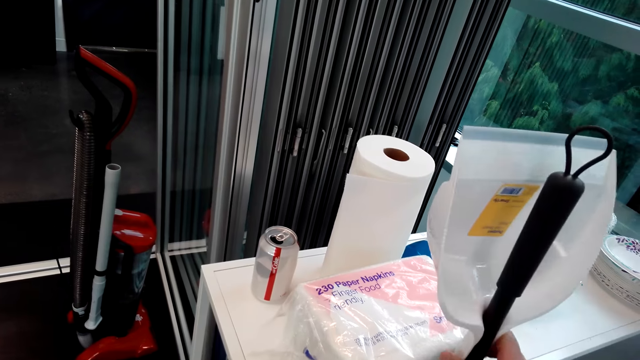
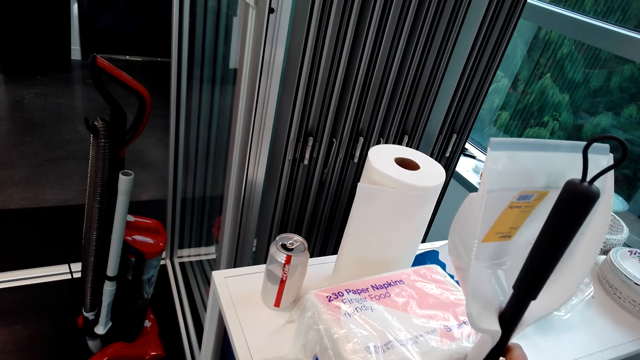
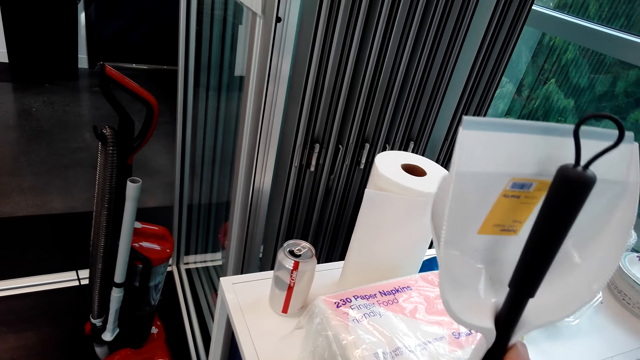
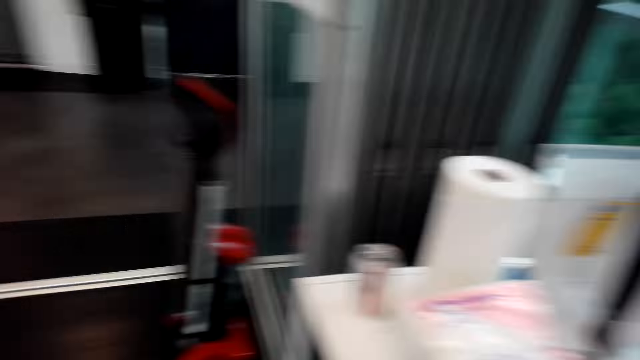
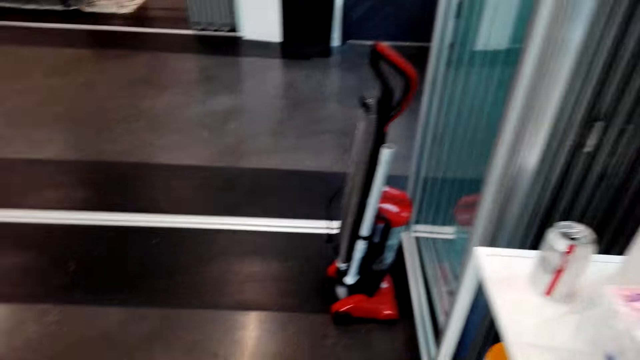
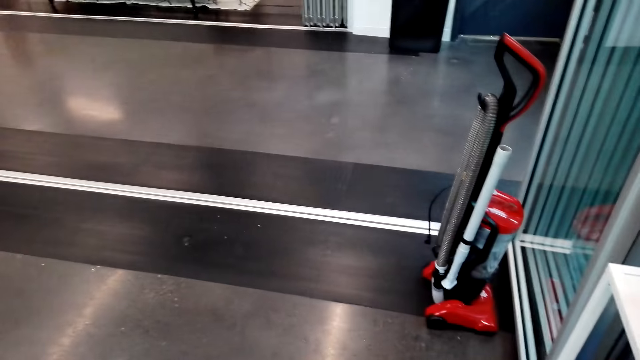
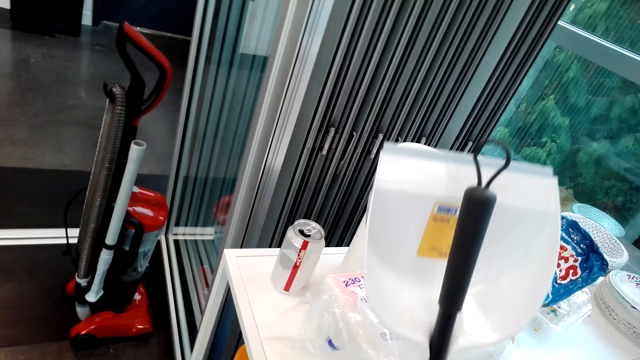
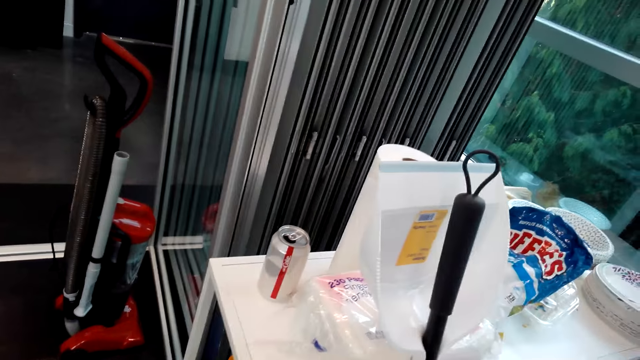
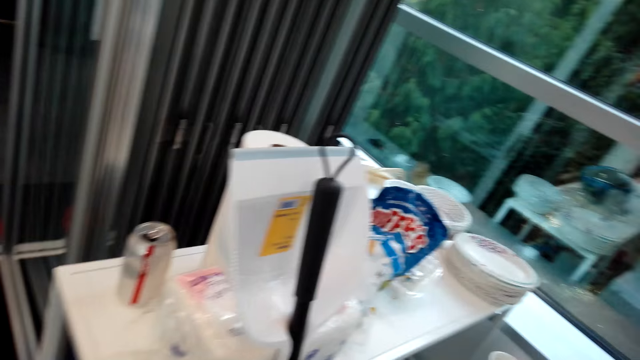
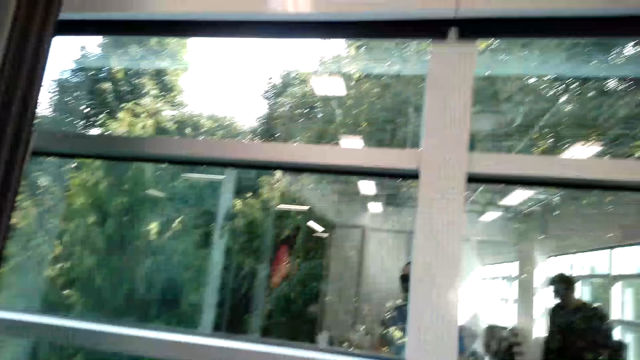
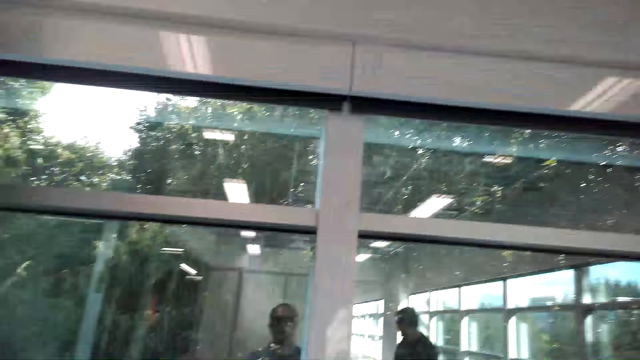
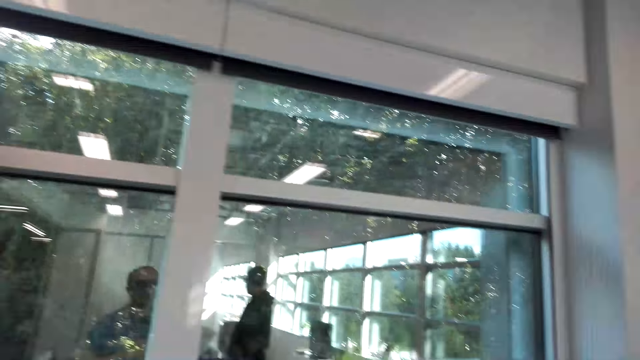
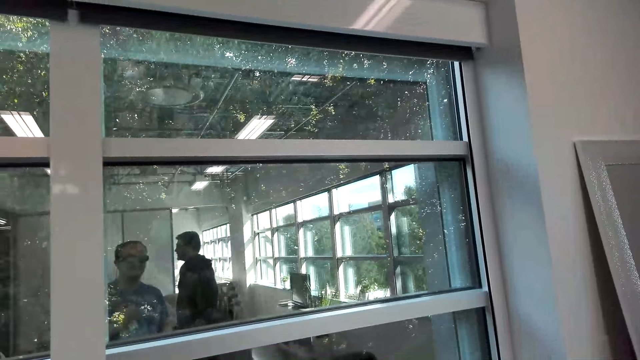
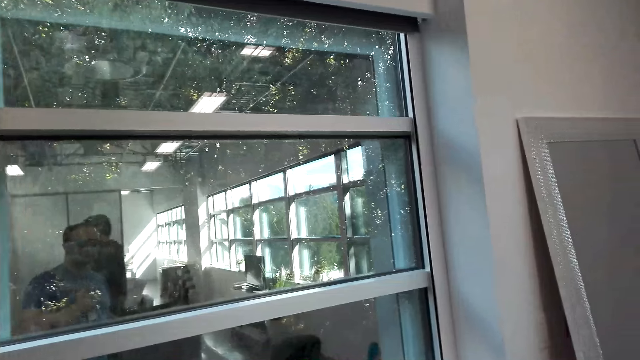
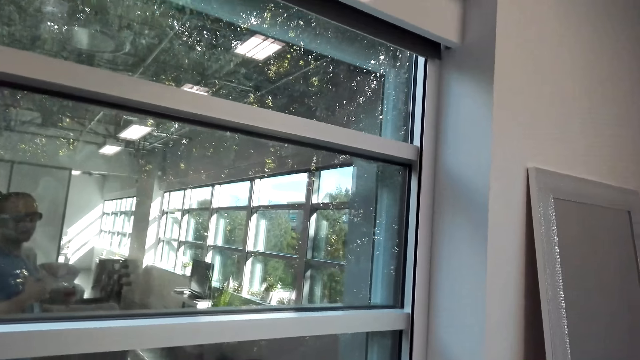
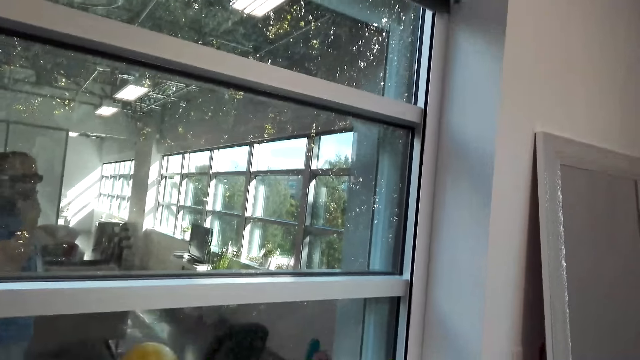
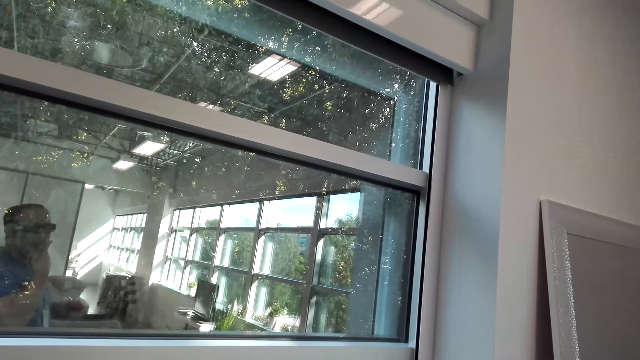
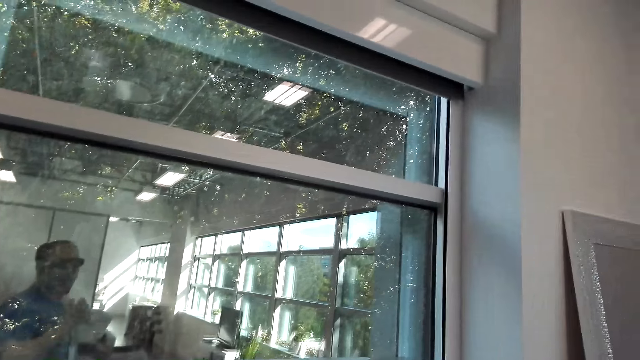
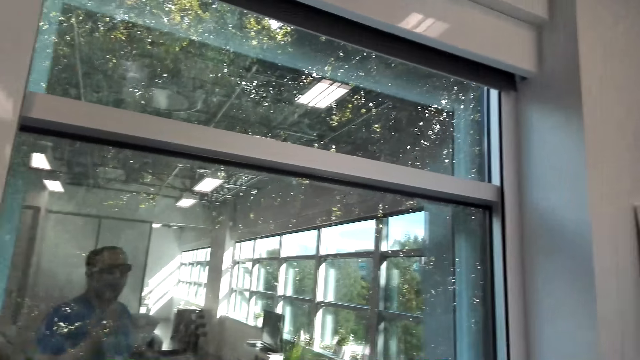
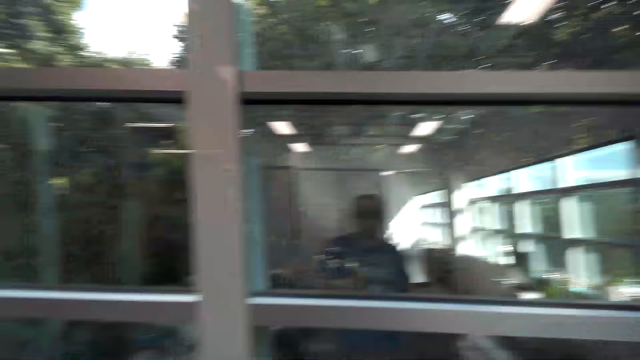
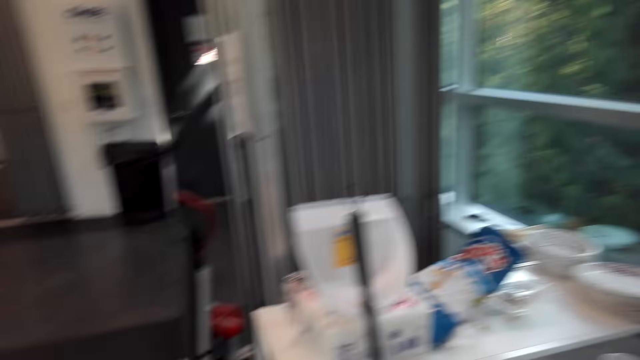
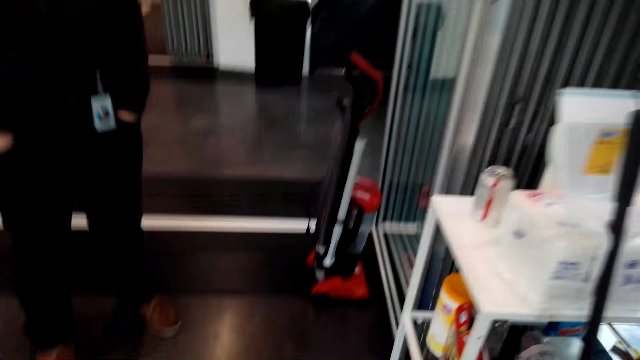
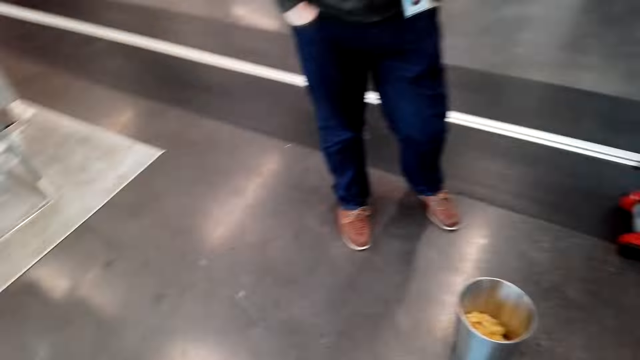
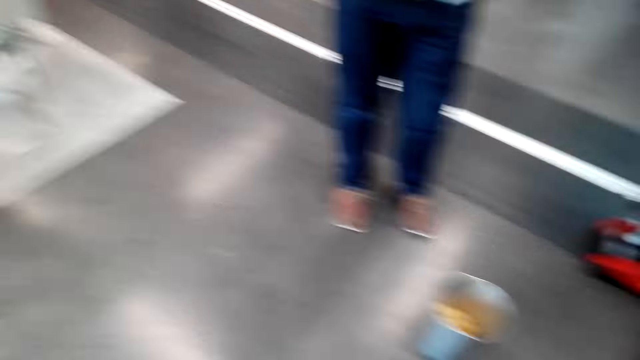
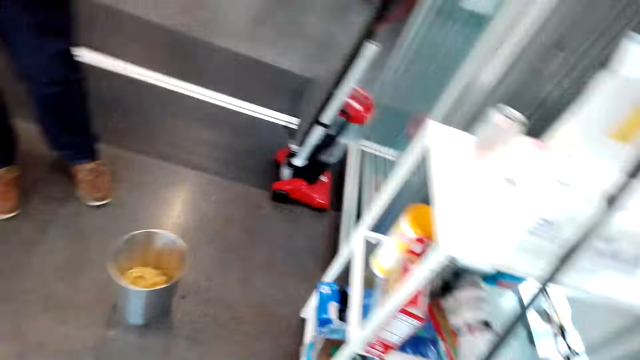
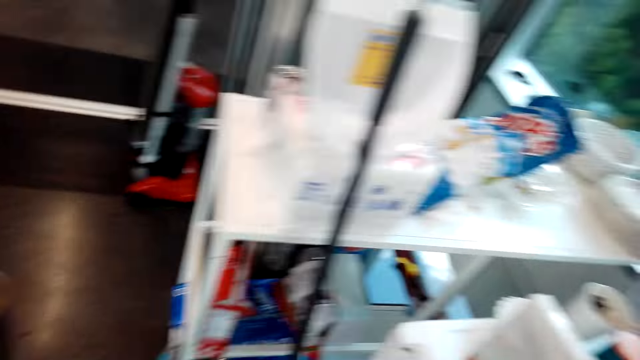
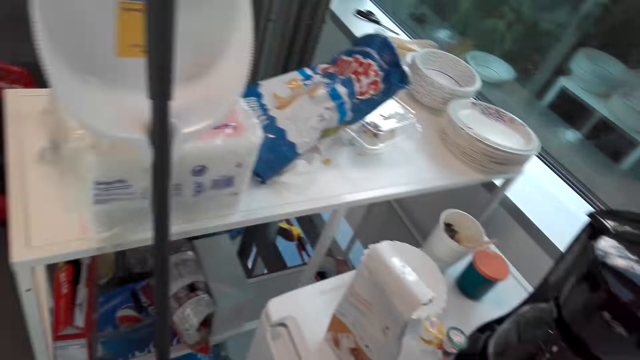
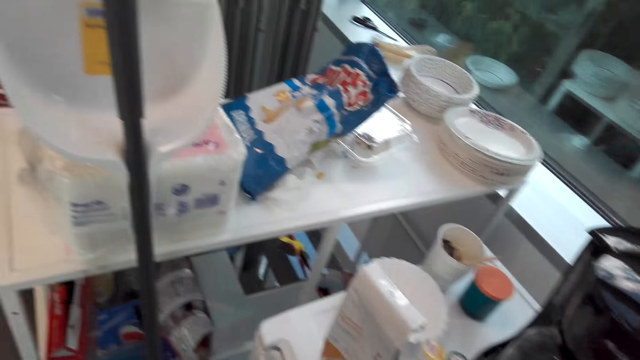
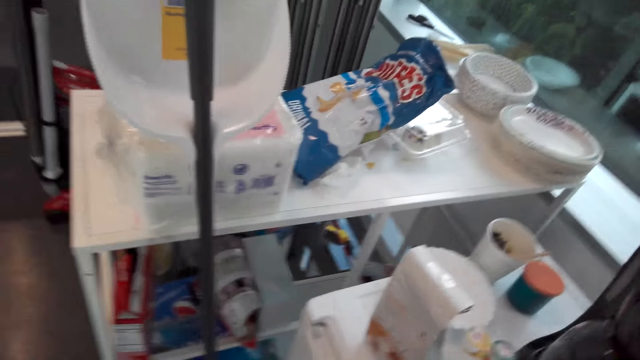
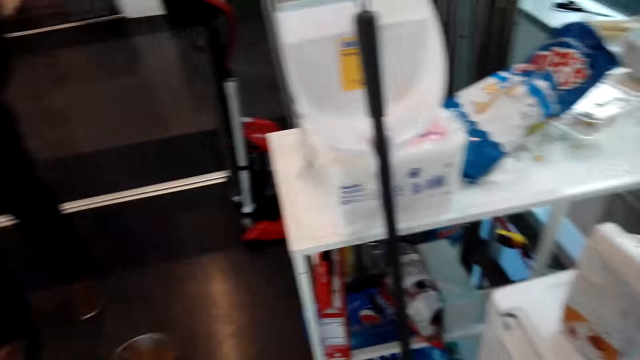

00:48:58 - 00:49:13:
The camera wearer holds a broom and a dustpan. They walk in the room. A man interacts with another man. A person walks in the room. The person stands in the room.

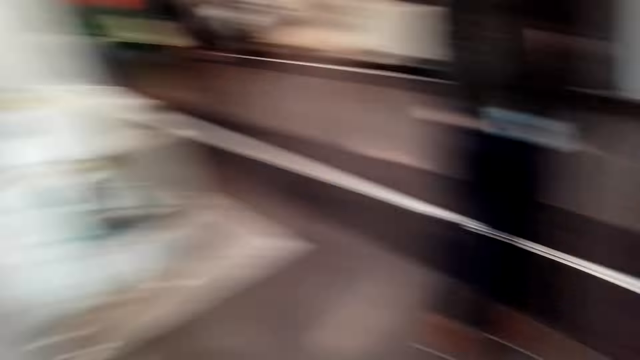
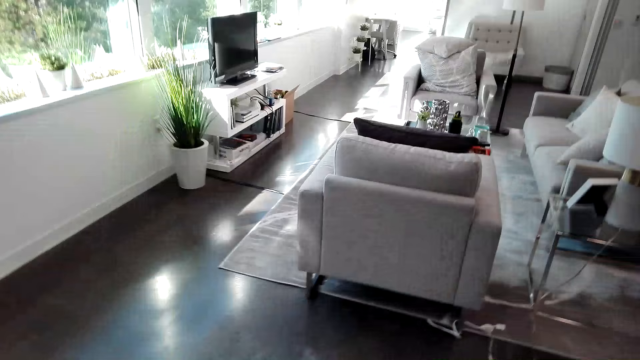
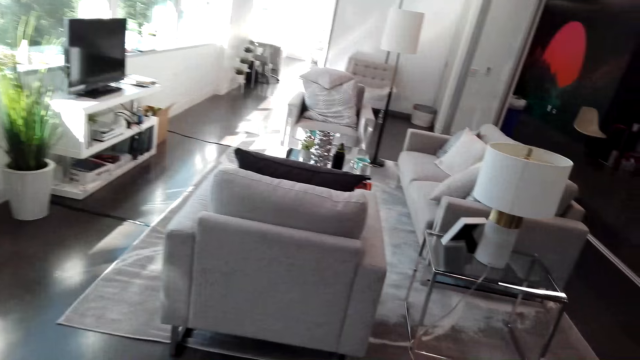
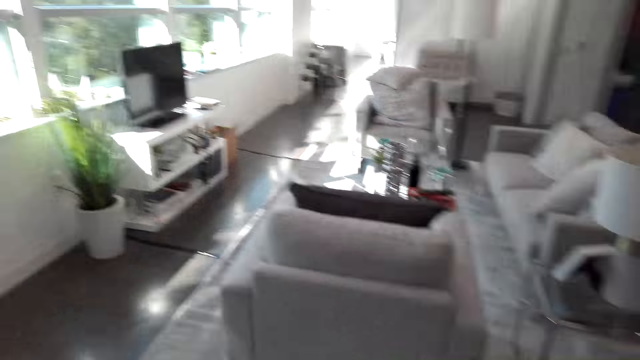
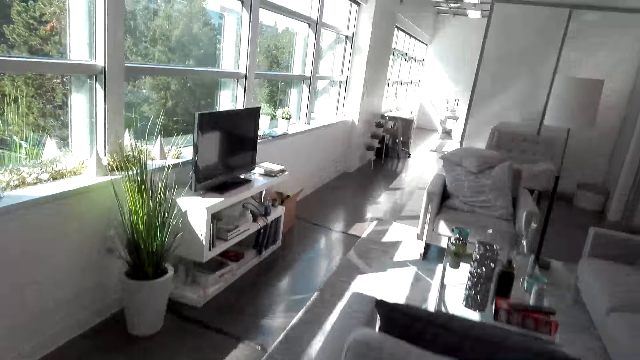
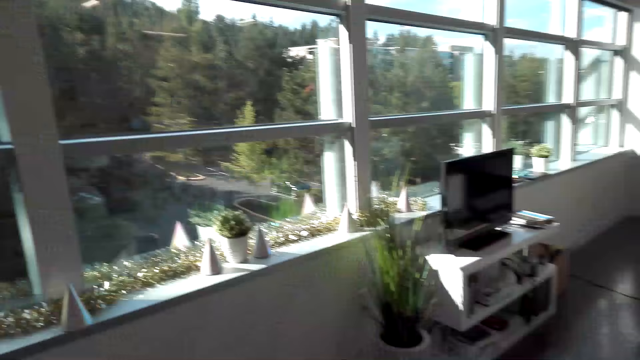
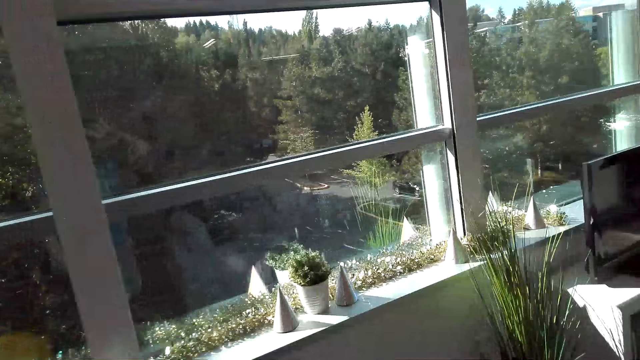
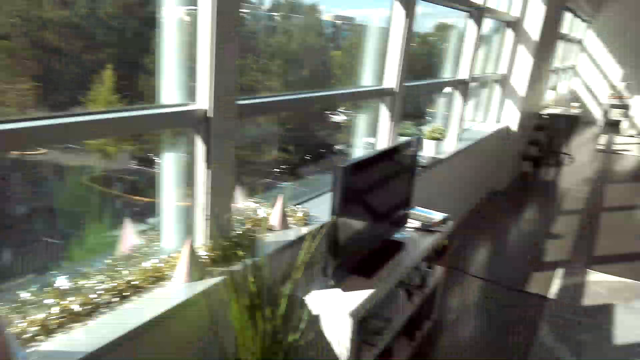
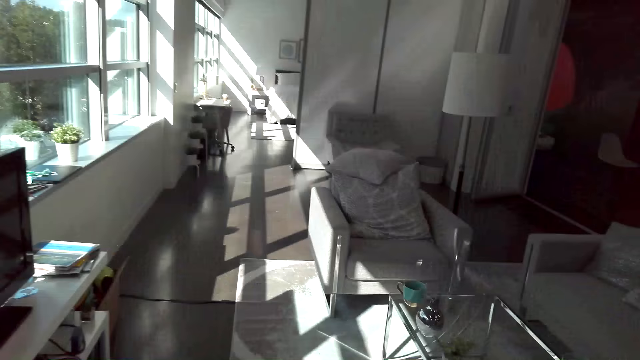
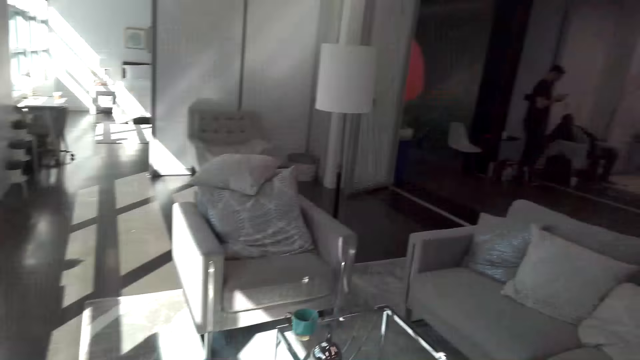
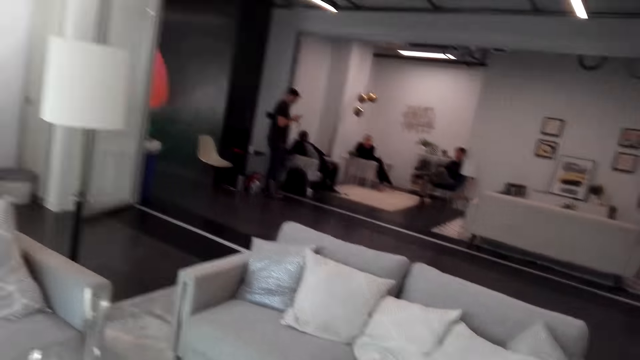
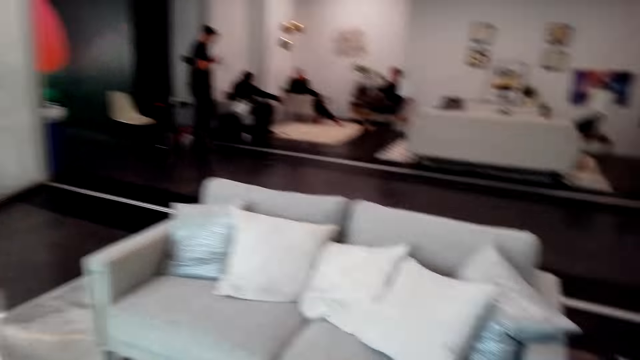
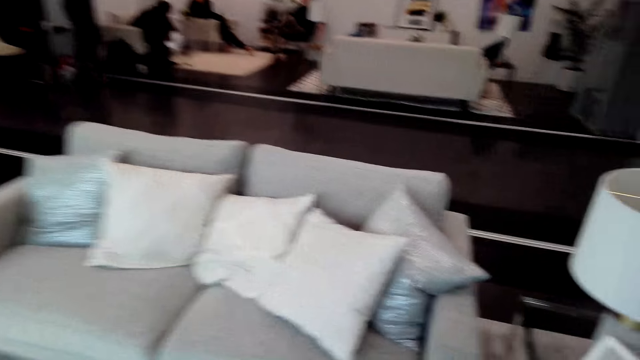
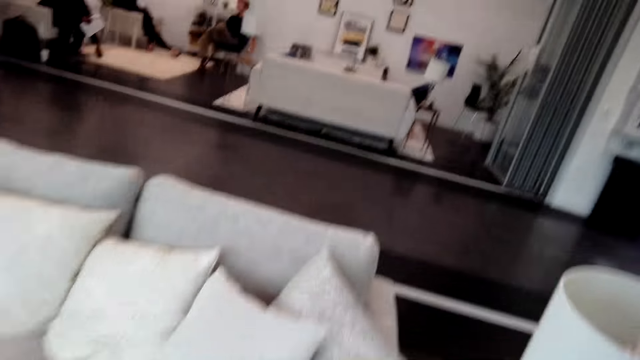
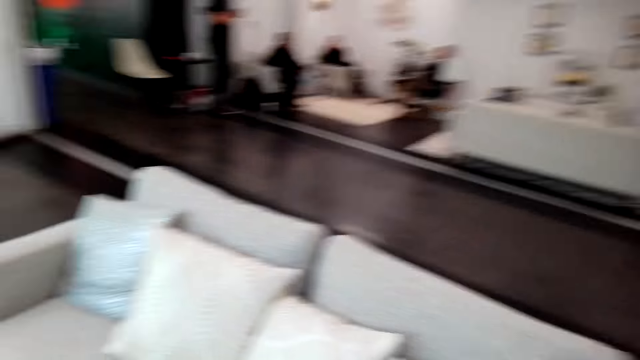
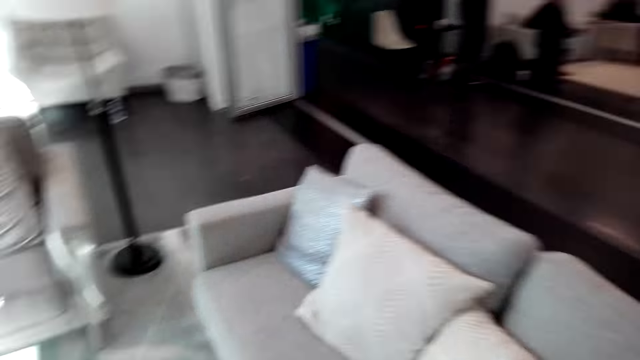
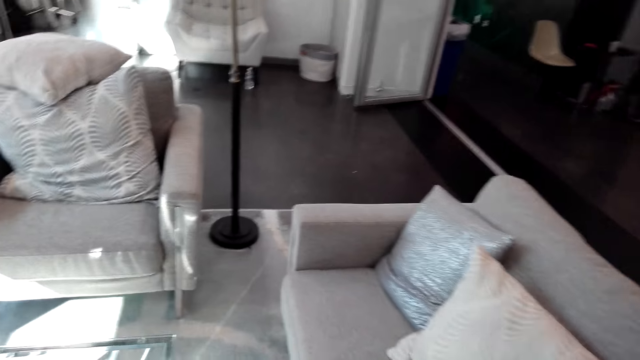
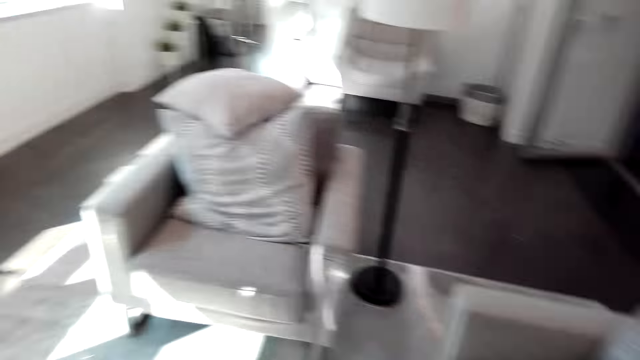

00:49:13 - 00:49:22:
The camera wearer walks in a room. A person scrolls a phone. Another person holds the leg. Another person stretches the hand. Another person leans on the chair.
